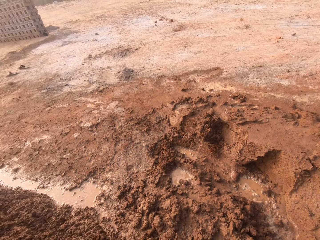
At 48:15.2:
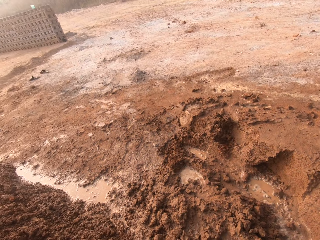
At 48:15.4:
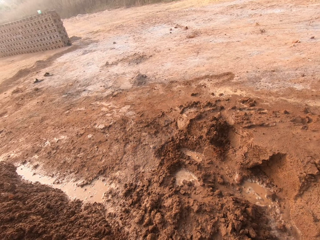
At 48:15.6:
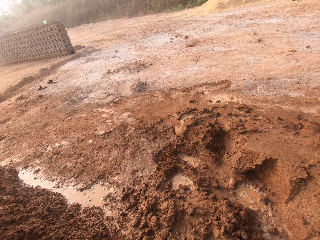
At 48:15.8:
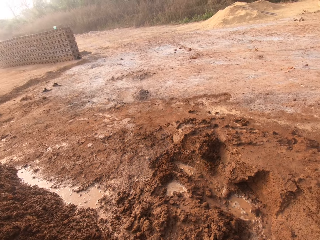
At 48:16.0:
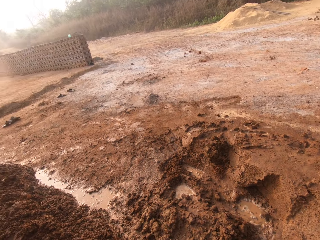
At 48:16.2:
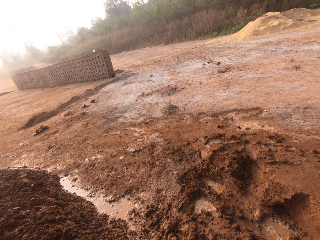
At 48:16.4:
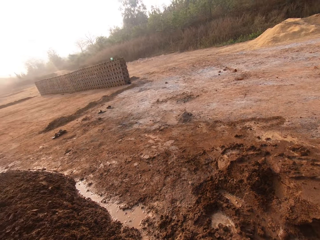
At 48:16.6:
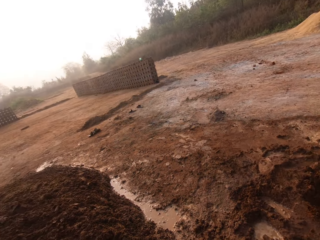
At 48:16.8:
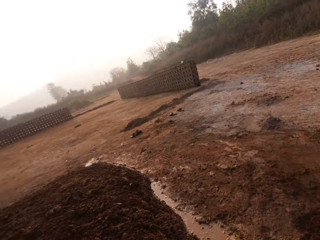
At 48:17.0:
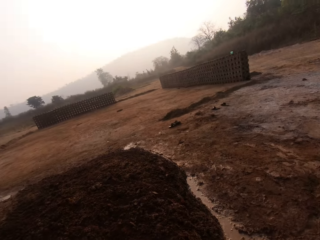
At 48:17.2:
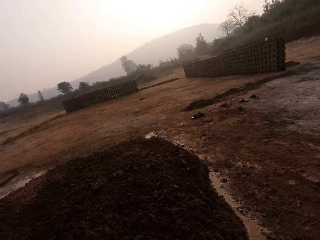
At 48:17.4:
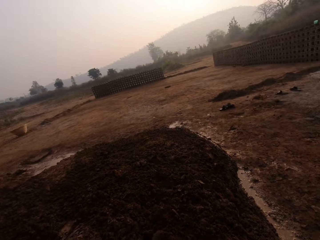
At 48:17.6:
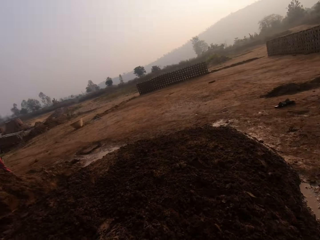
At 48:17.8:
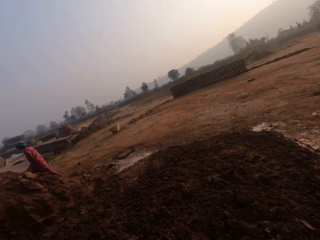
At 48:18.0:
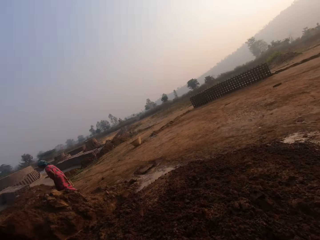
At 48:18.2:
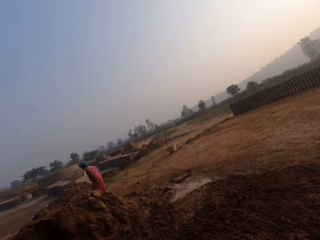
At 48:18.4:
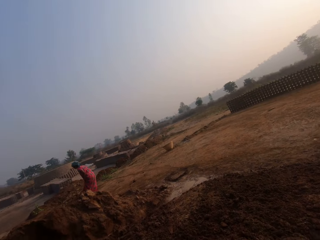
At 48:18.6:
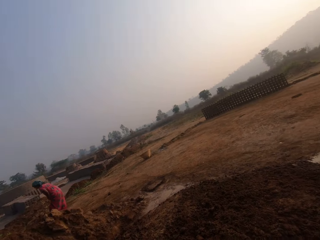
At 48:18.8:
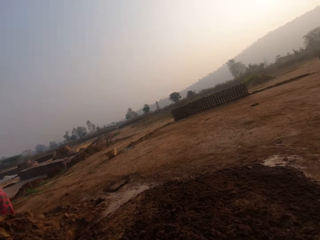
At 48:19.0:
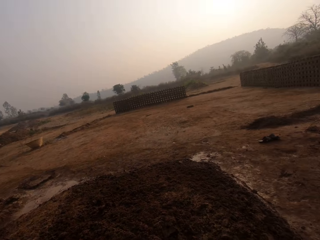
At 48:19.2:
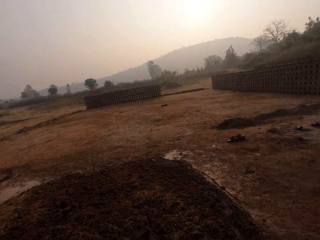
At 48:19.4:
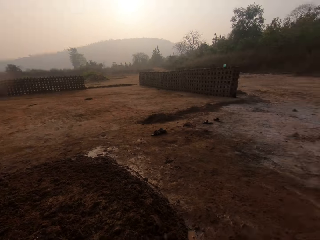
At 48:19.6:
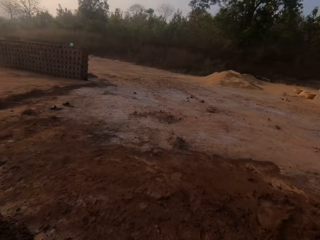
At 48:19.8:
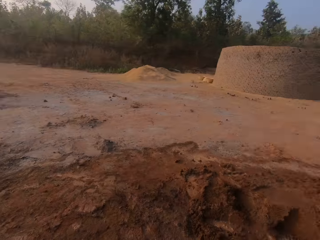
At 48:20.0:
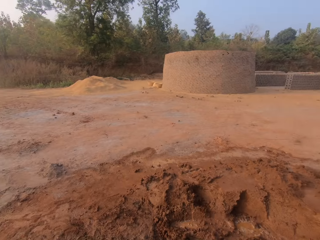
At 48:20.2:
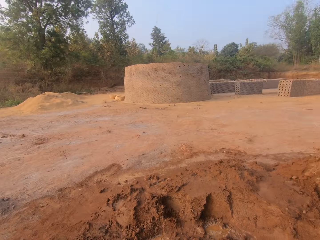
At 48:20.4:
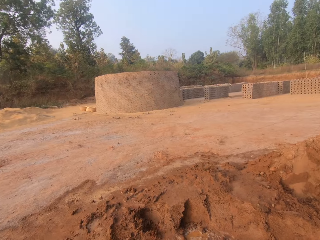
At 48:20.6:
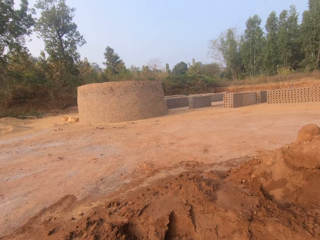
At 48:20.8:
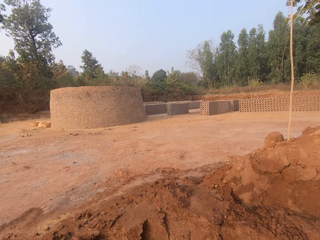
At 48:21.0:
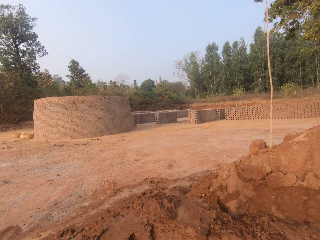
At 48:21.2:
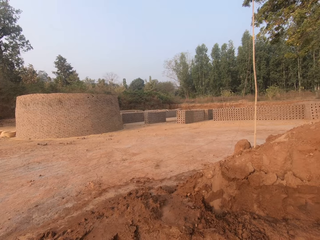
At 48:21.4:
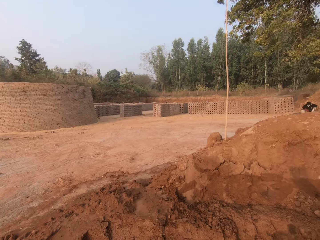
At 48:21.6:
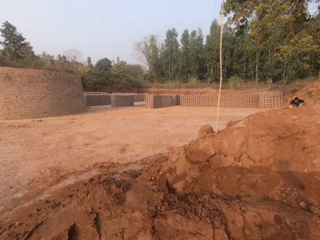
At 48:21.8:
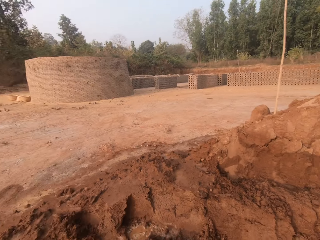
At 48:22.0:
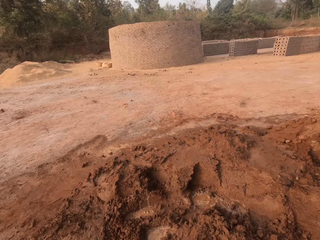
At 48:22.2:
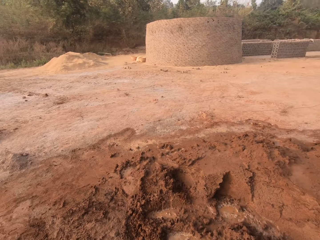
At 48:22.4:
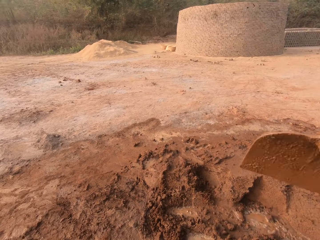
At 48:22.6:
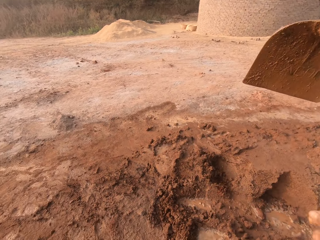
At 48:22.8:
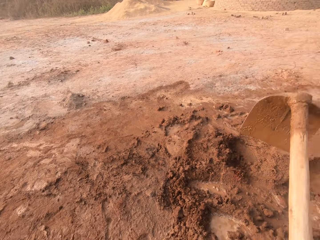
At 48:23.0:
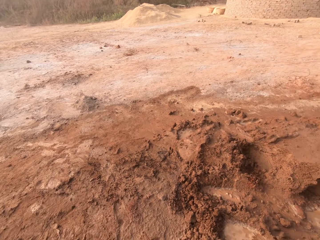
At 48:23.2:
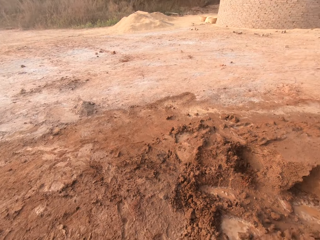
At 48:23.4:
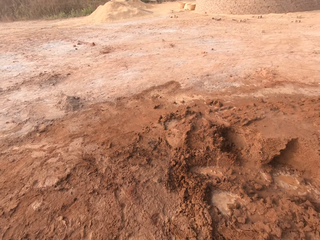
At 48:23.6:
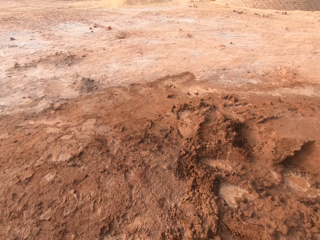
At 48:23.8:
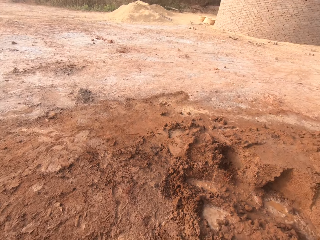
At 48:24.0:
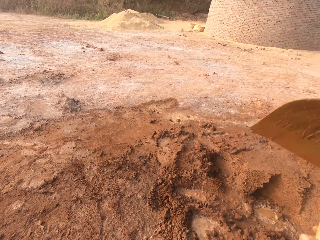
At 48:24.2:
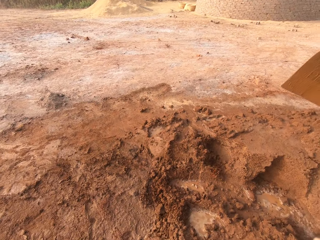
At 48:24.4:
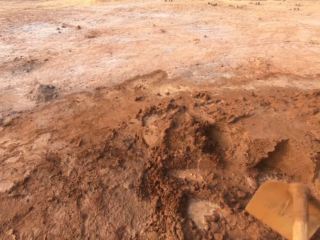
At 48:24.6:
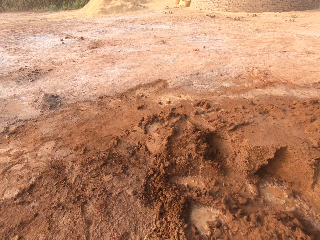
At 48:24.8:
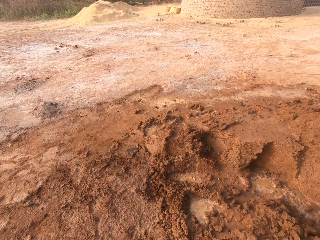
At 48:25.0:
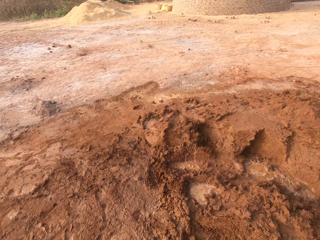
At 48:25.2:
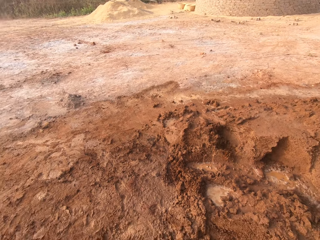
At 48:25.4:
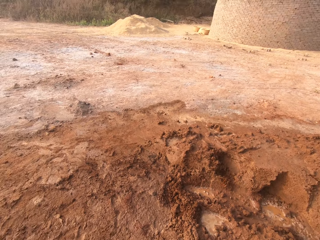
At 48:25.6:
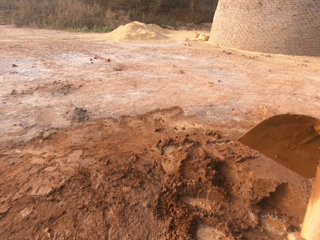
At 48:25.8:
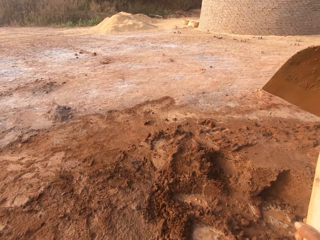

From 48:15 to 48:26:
The camera wearer looks around. They dig the clay with the hoe in both hands.

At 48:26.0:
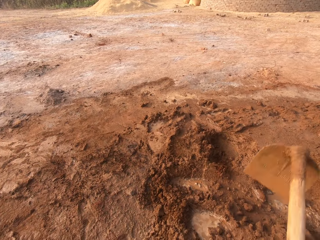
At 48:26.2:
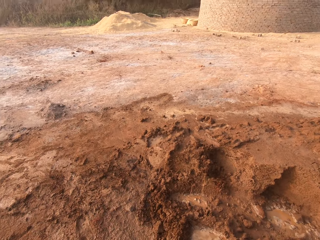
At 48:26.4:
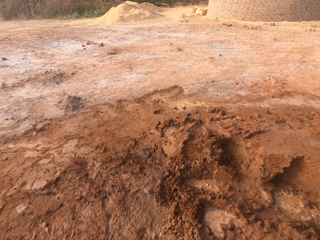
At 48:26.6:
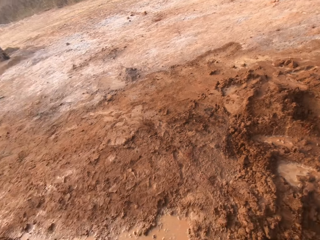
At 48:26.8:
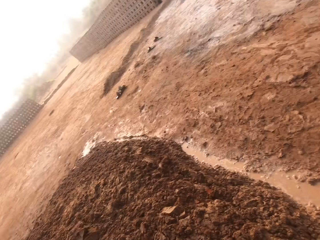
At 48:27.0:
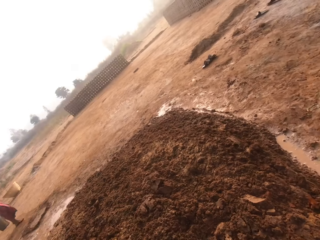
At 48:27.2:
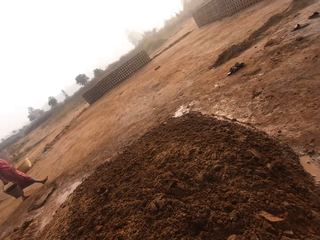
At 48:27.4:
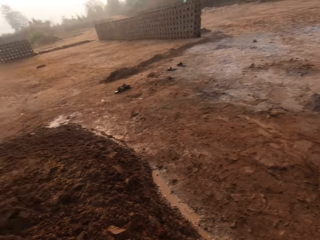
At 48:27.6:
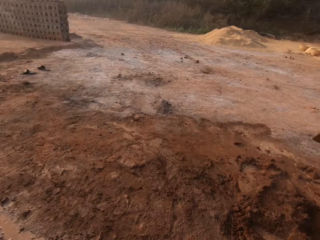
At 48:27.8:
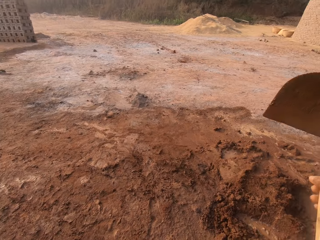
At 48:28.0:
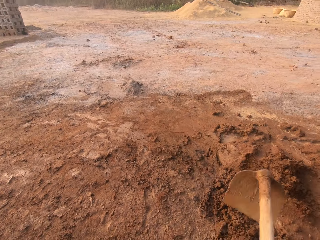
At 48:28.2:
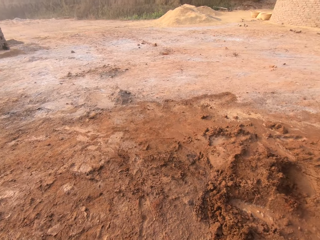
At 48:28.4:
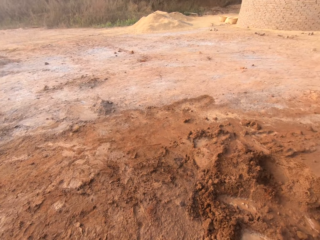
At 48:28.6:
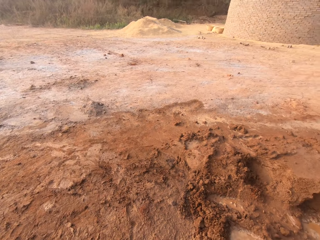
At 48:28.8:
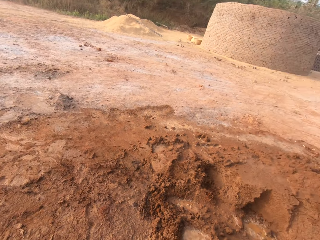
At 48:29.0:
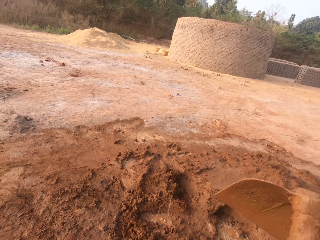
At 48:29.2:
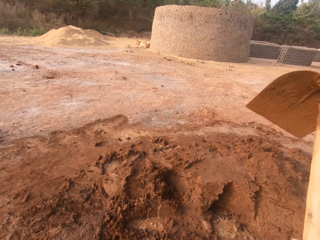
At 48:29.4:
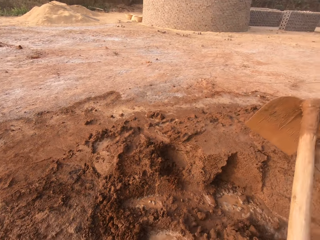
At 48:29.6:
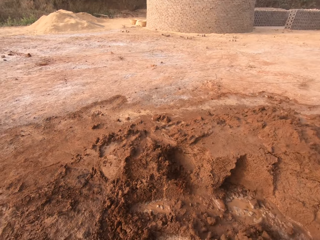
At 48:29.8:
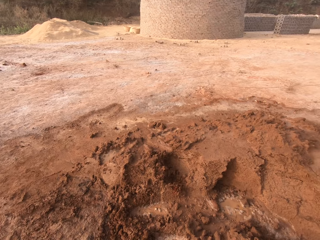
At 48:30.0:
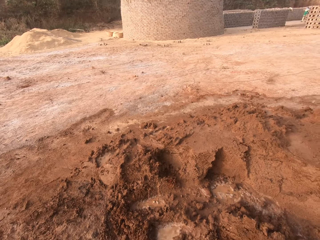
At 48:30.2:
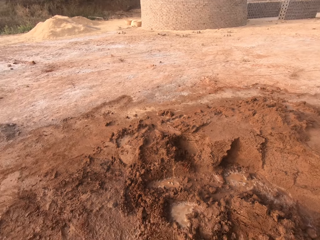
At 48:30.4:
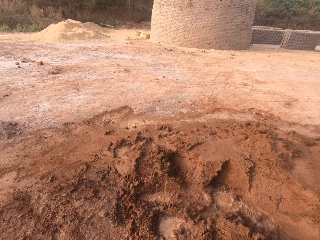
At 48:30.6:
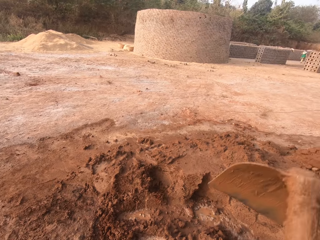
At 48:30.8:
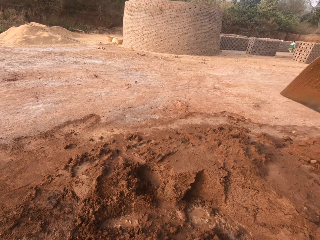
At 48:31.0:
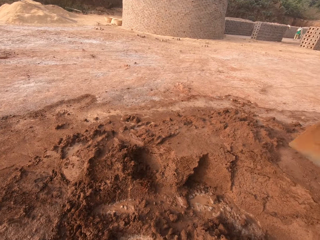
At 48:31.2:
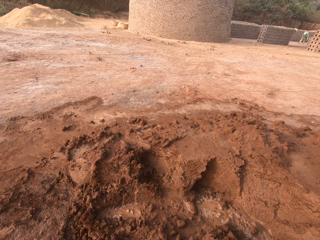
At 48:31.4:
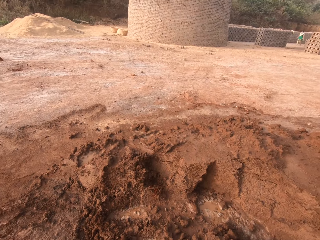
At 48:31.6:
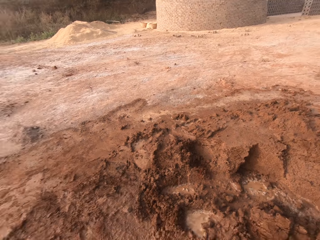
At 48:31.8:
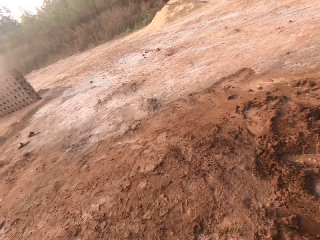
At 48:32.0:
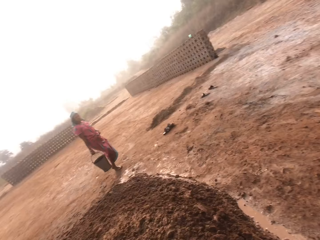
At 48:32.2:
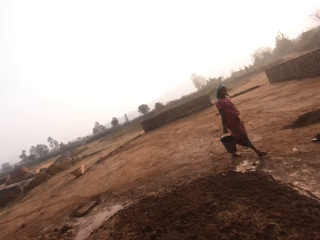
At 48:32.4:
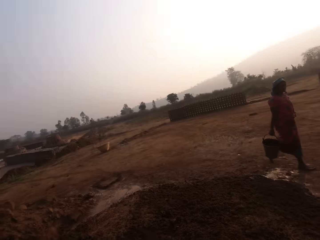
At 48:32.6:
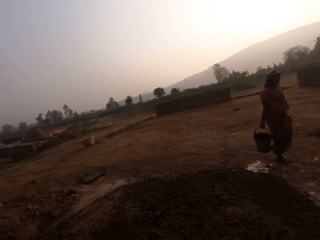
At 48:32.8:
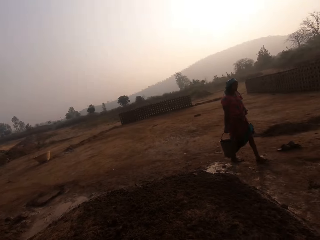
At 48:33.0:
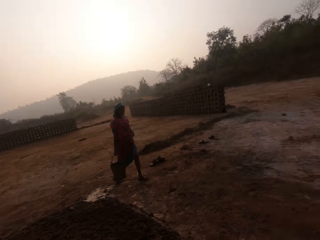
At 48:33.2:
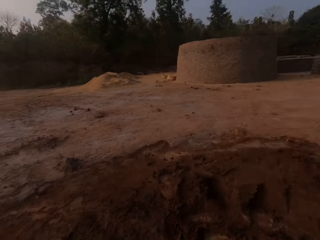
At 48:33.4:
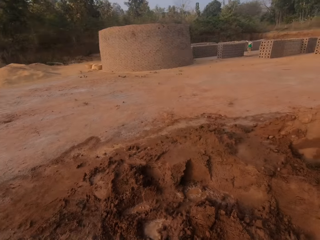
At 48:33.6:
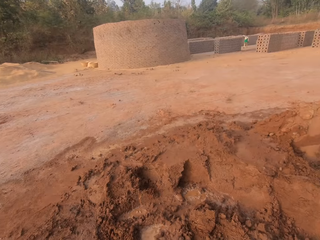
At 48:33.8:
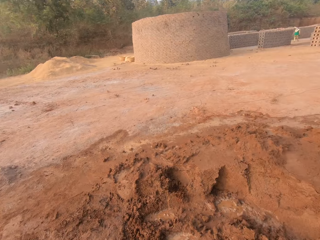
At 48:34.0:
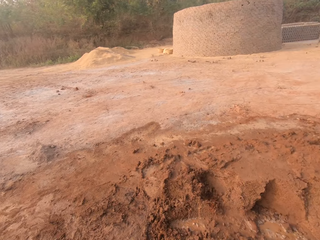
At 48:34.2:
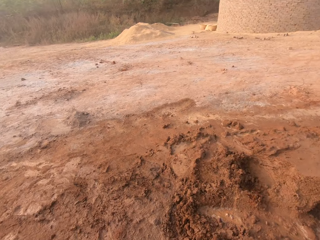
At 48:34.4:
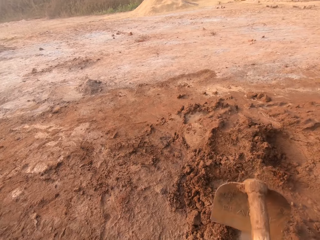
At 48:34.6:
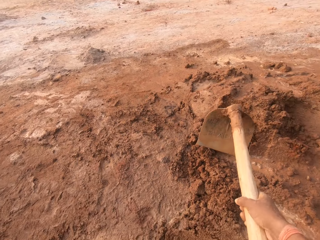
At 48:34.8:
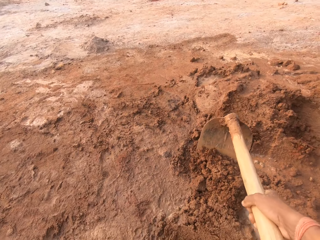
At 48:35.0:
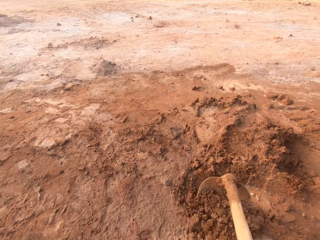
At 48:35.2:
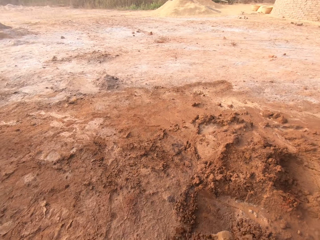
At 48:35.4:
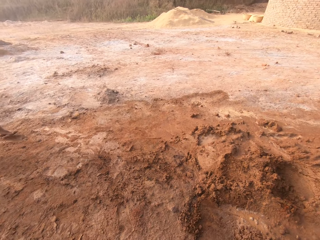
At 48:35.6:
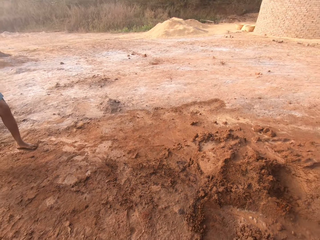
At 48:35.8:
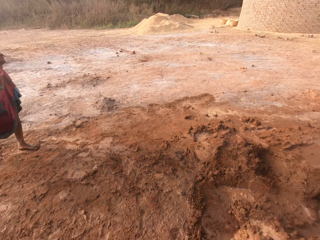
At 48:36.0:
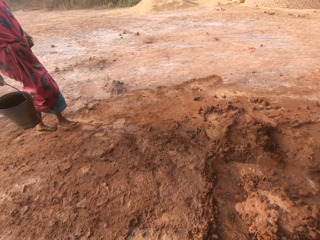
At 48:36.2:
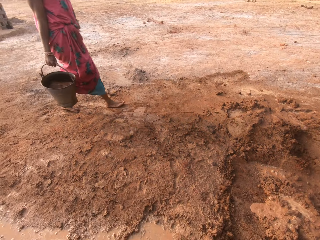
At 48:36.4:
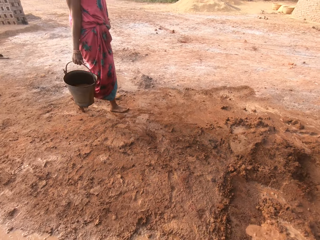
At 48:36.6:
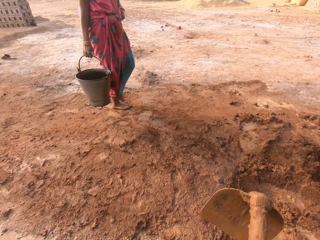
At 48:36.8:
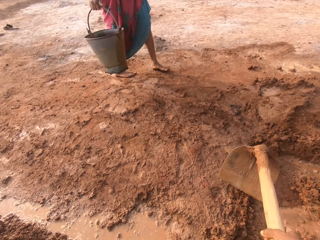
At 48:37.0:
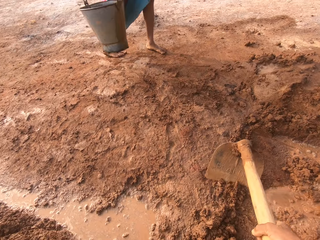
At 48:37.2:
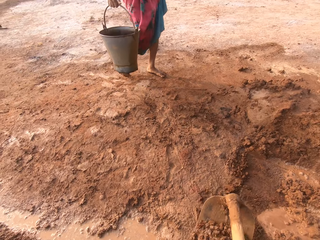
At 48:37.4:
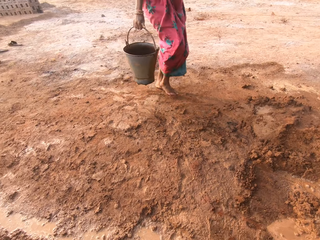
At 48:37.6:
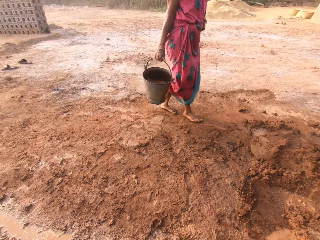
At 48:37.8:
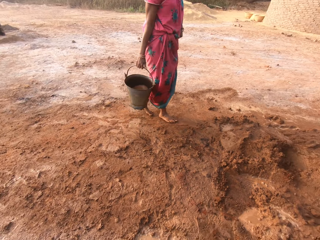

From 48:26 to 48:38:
The woman carries the bucket with her right hand. The camera wearer digs the clay with the hoe in both hands. He gathers the clay with the hoe in his hands.
